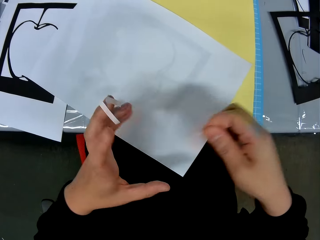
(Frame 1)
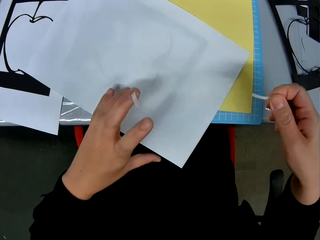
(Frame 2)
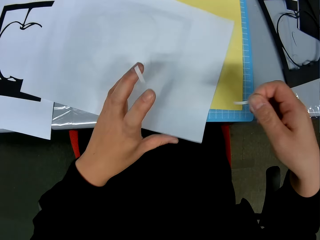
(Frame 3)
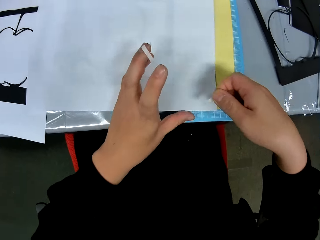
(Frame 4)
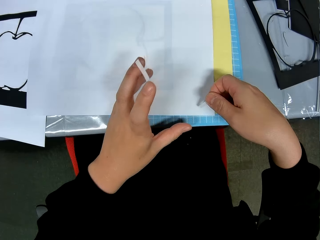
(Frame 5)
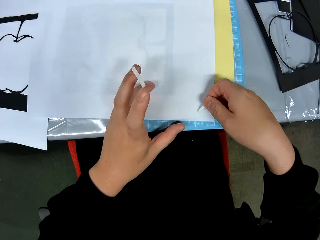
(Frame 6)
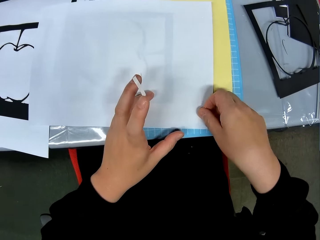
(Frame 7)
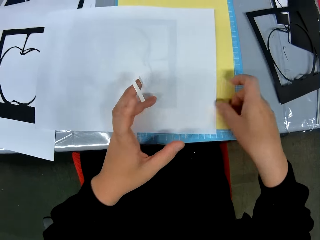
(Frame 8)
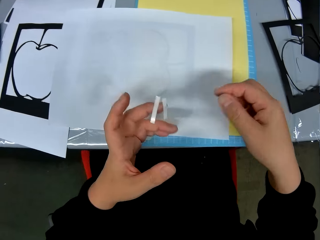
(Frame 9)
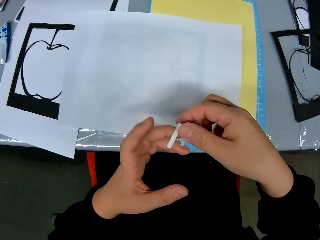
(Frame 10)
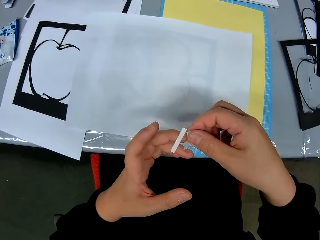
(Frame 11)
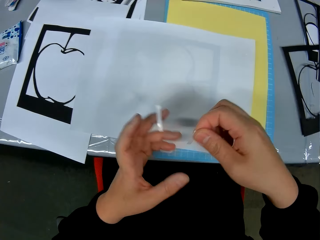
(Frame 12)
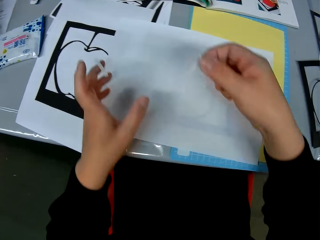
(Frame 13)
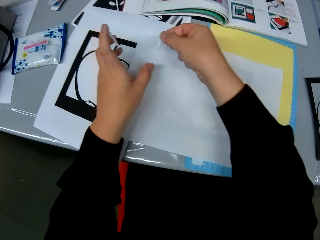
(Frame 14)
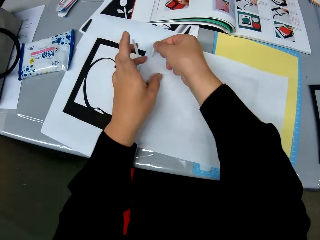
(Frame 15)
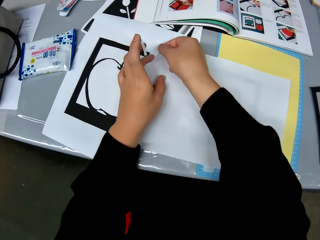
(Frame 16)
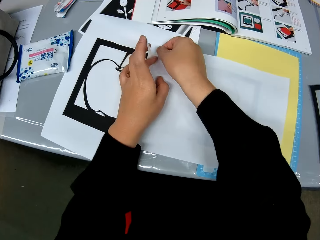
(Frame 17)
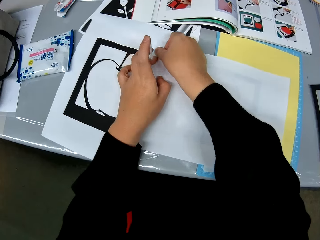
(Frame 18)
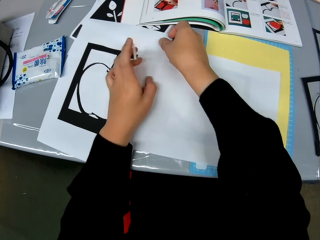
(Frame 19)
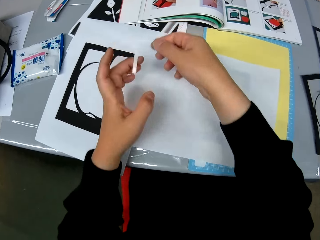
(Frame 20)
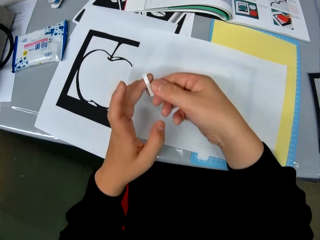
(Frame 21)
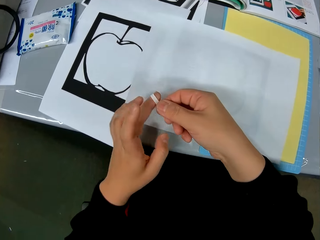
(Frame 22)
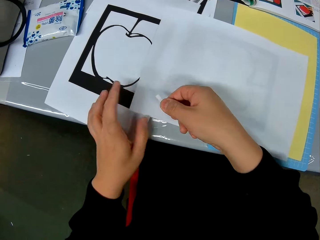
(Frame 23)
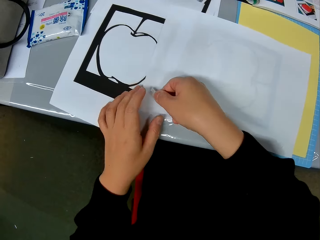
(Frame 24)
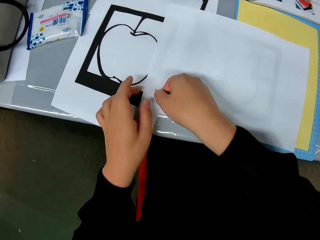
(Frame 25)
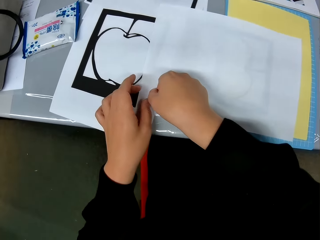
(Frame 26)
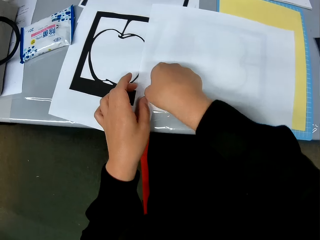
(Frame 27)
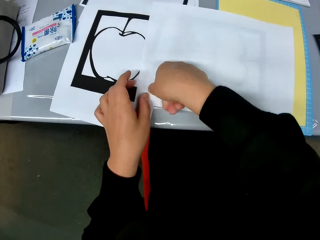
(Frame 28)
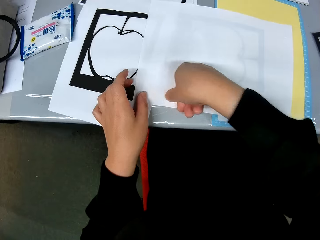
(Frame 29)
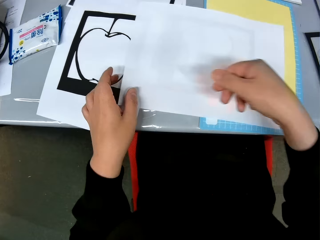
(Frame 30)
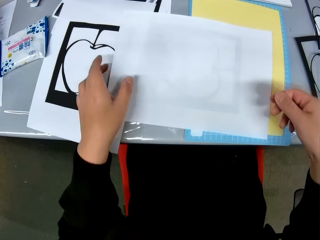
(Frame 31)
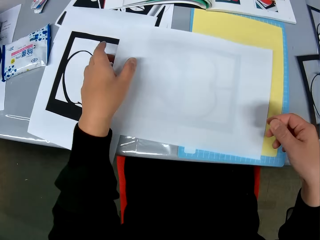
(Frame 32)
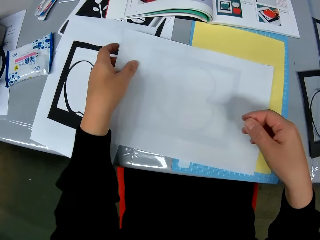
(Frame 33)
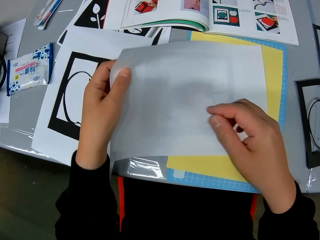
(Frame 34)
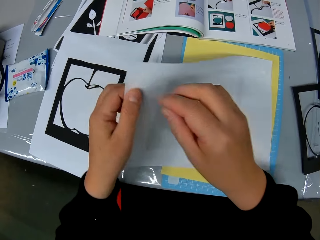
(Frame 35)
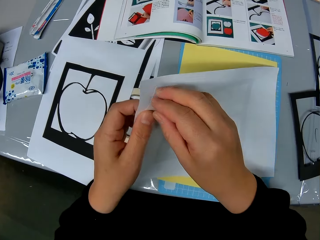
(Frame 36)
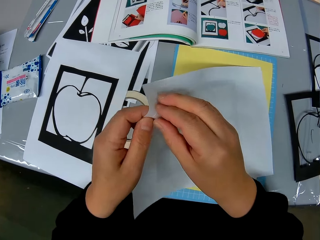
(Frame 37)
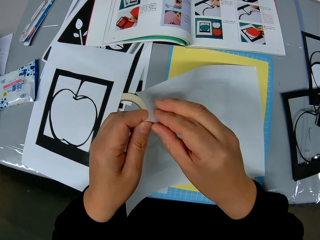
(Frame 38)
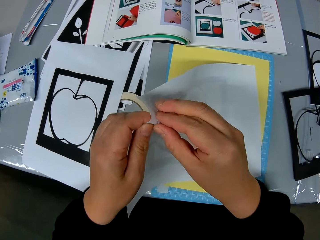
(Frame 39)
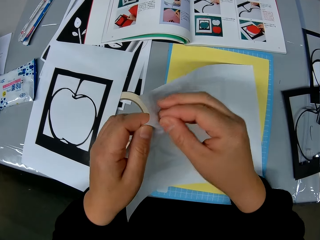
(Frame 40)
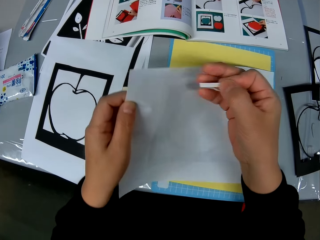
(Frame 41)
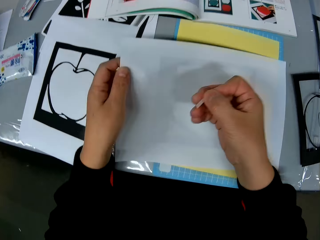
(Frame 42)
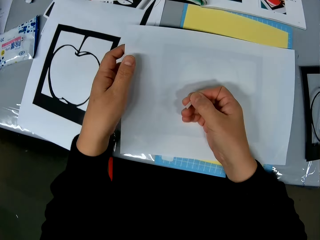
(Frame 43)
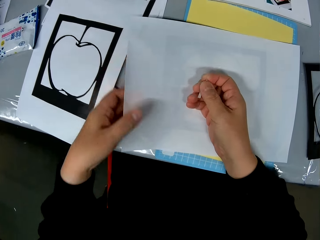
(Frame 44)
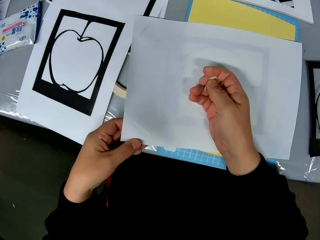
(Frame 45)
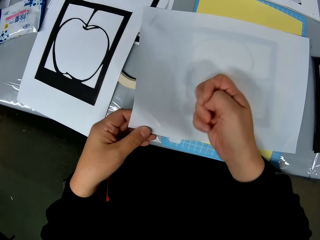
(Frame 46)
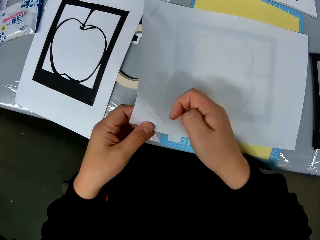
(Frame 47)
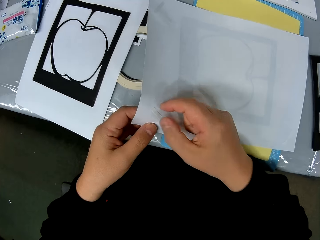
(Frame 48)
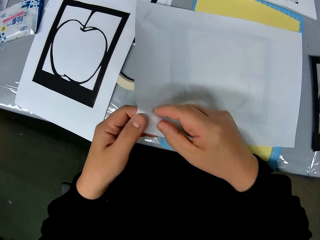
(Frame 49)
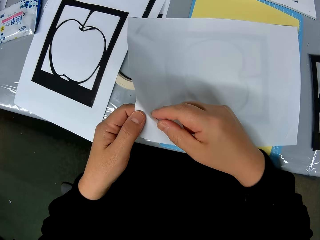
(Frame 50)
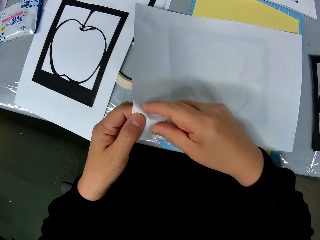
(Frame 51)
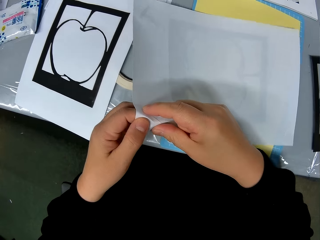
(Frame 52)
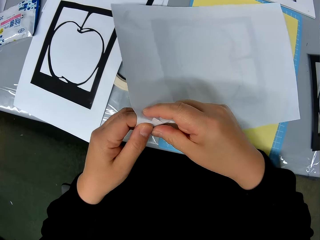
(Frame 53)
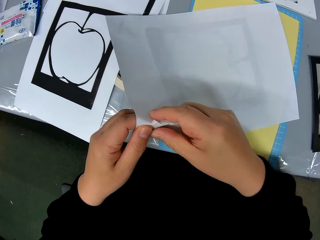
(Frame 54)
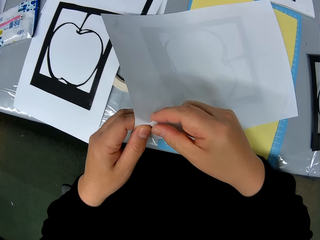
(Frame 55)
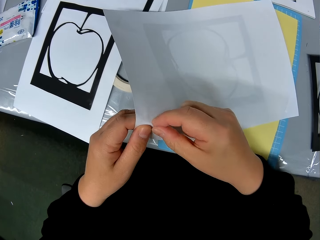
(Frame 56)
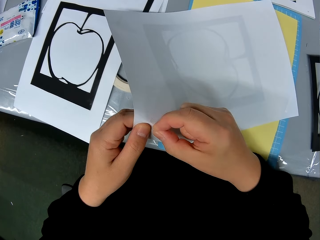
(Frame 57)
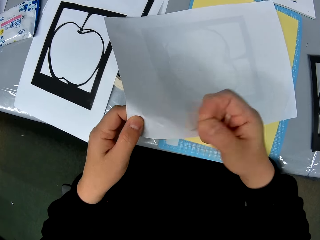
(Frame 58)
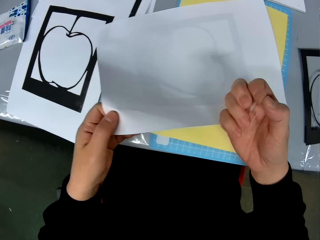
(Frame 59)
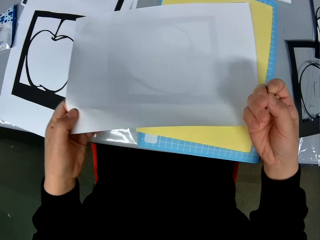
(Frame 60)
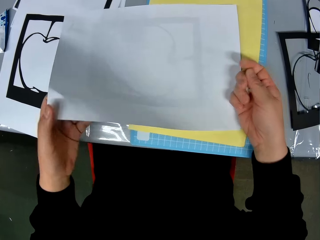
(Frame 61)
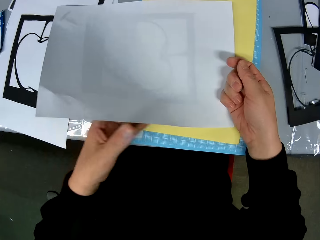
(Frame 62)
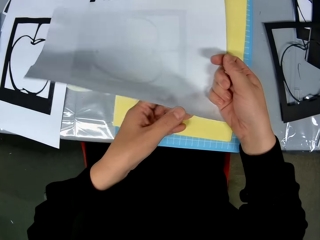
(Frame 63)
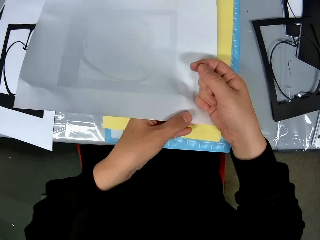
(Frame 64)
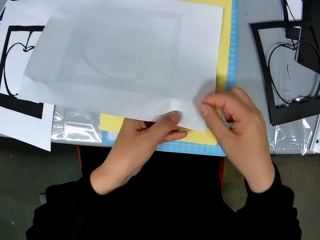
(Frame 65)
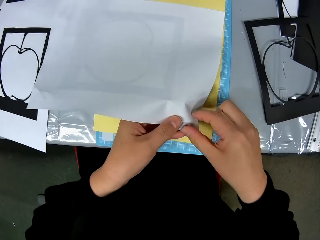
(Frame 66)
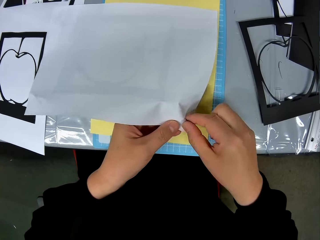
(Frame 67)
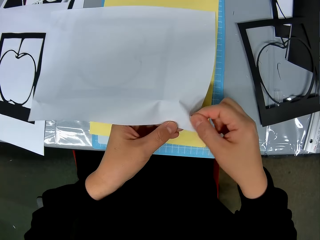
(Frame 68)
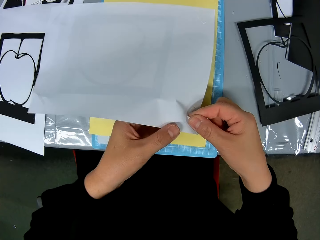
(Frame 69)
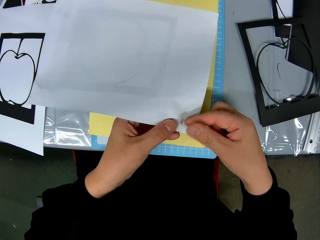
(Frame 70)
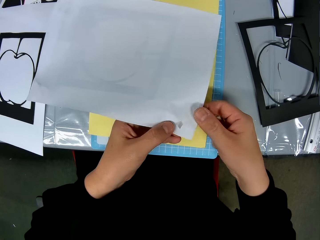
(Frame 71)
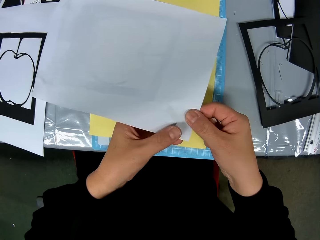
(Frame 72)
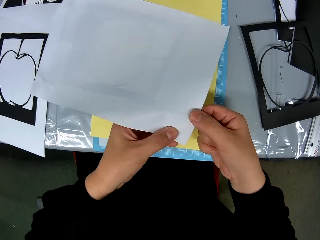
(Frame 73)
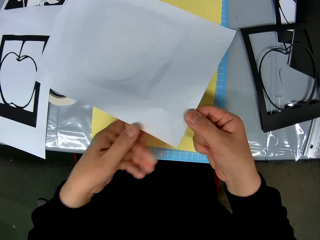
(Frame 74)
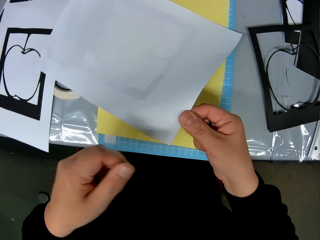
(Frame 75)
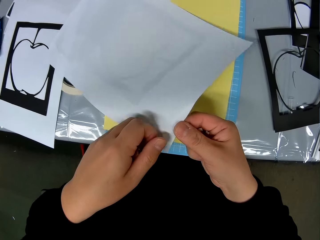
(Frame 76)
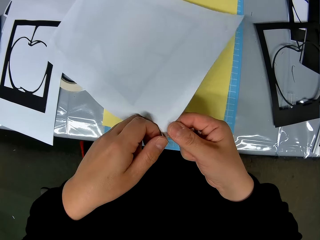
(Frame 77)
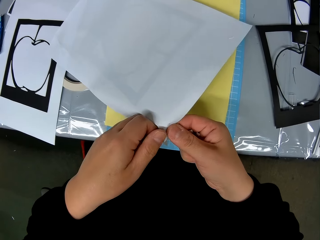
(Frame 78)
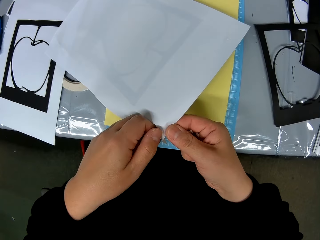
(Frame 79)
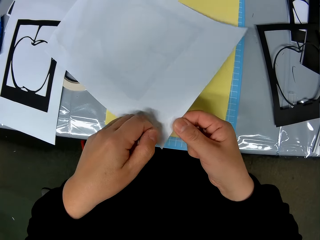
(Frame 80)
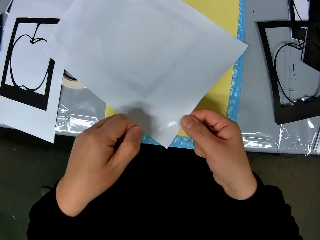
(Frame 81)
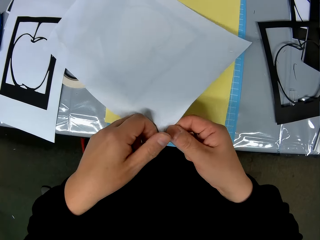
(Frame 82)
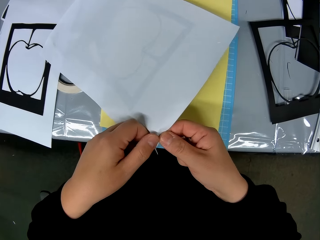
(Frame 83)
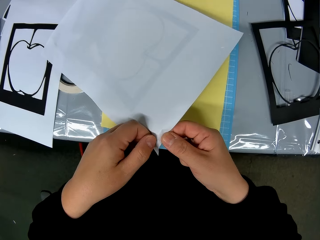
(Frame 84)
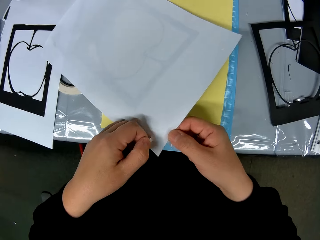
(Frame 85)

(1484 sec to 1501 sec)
The camera wearer removes another seal tape from her finger. She extends the crafting paper and sticks the seal tape on the crafting paper. She removes another seal tape from her finger. She sticks the seal tape on the crafting paper. She removes another seal tape from her finger. She removes the seal tape from the crafting paper. She holds the seal tape in her hand. She removes the seal tape from the crafting paper. She holds the seal tape in her hand. She removes another seal tape from the crafting paper.
